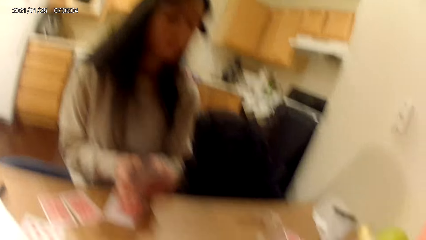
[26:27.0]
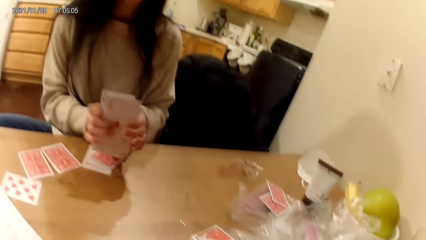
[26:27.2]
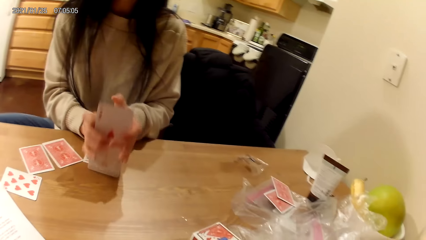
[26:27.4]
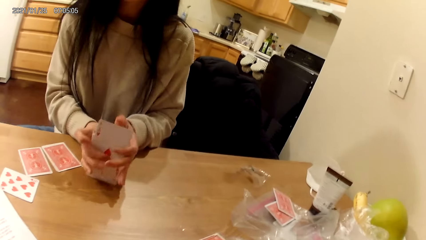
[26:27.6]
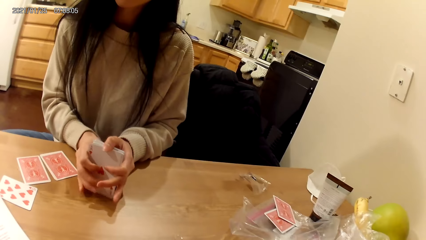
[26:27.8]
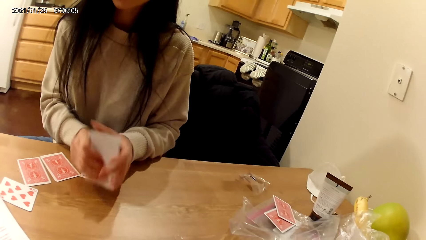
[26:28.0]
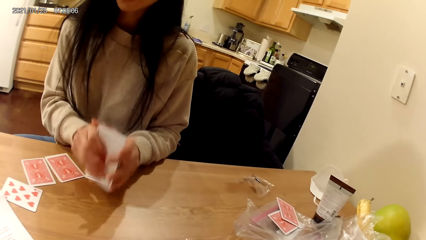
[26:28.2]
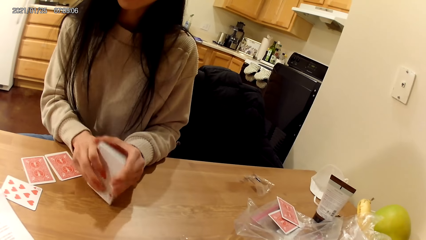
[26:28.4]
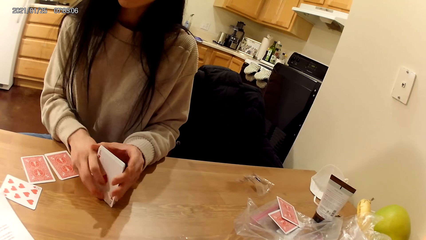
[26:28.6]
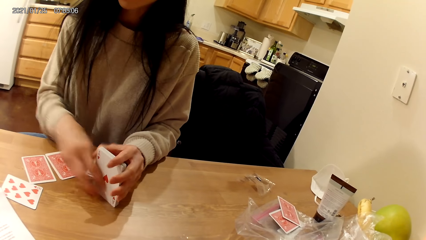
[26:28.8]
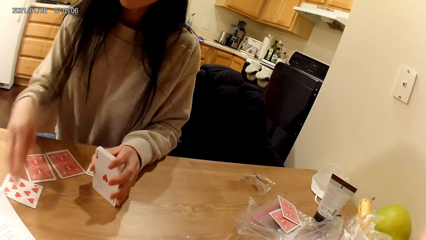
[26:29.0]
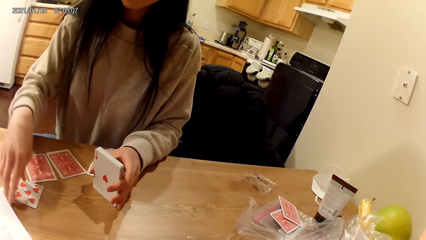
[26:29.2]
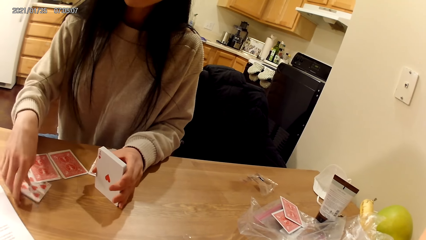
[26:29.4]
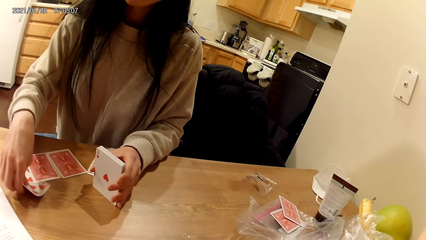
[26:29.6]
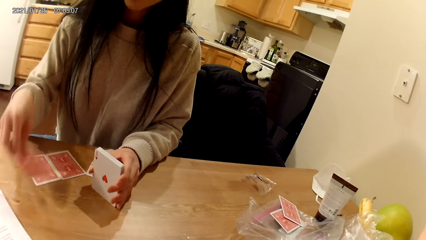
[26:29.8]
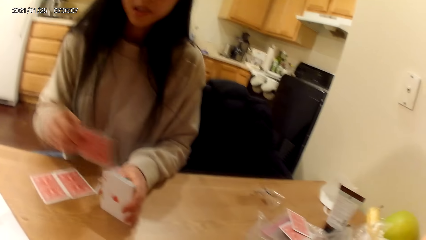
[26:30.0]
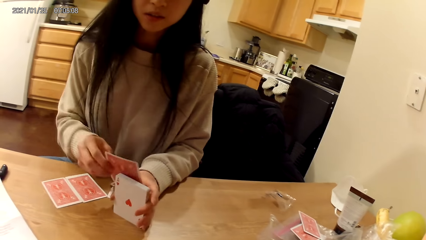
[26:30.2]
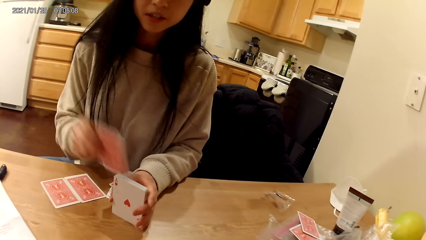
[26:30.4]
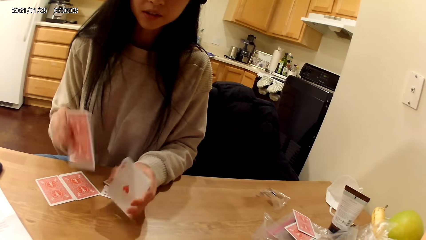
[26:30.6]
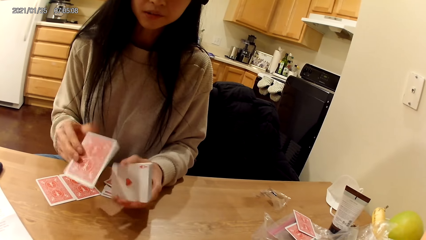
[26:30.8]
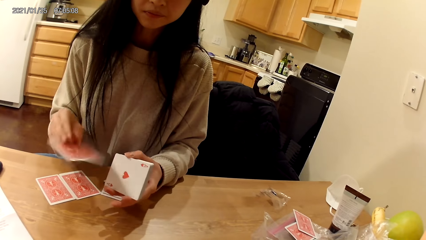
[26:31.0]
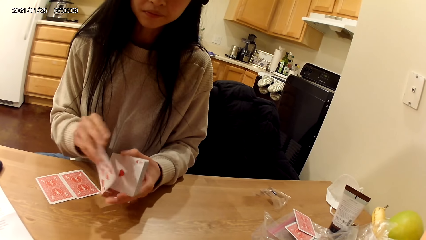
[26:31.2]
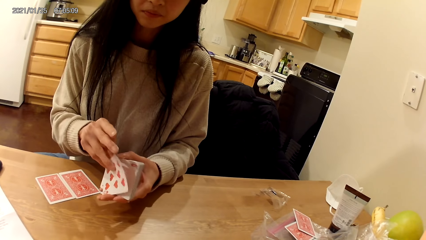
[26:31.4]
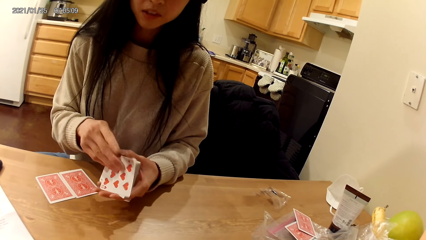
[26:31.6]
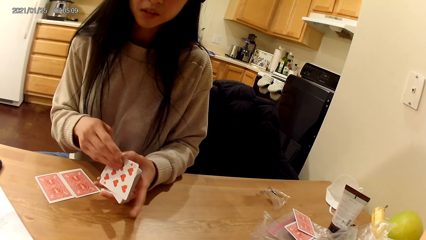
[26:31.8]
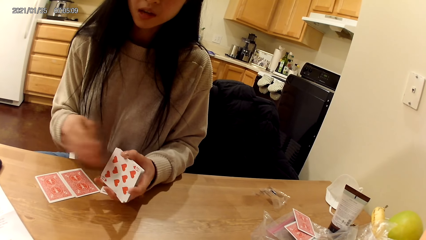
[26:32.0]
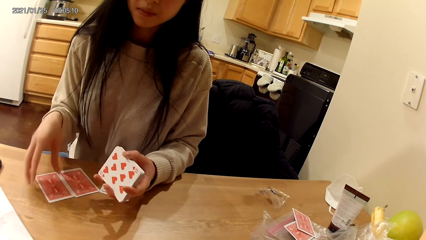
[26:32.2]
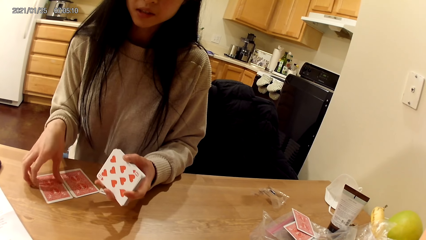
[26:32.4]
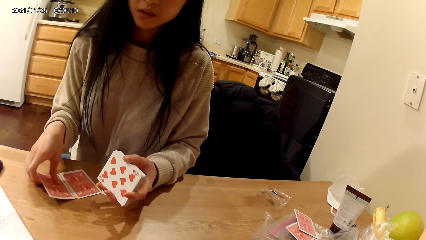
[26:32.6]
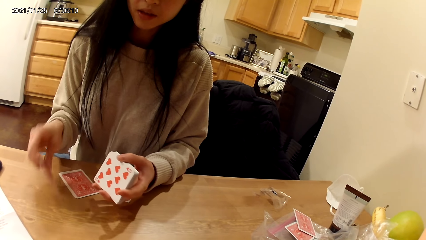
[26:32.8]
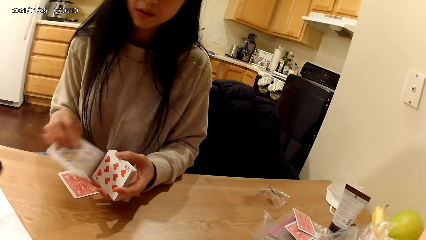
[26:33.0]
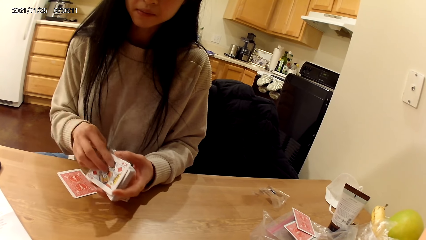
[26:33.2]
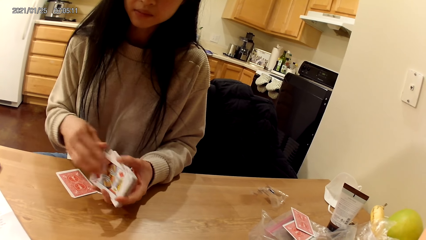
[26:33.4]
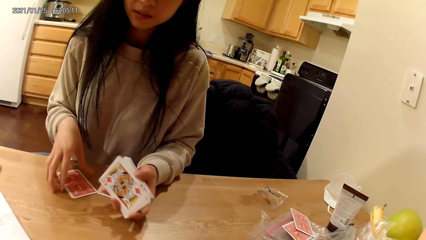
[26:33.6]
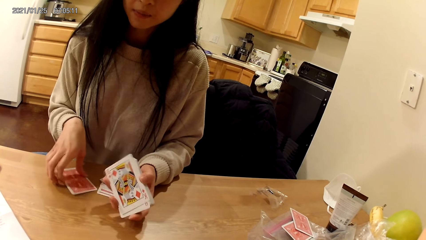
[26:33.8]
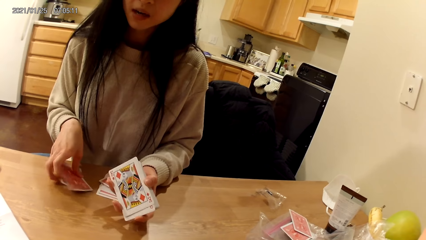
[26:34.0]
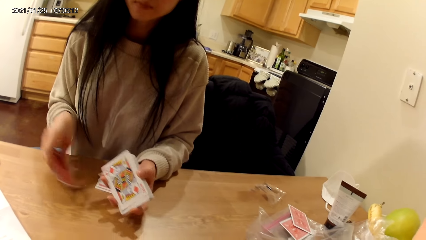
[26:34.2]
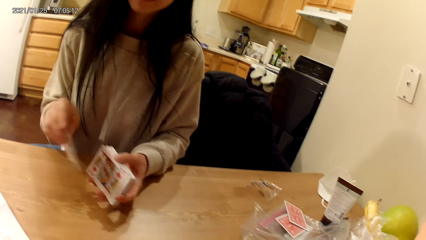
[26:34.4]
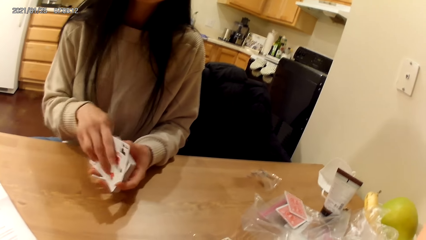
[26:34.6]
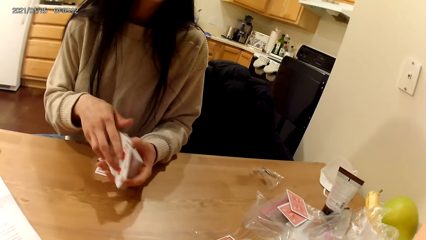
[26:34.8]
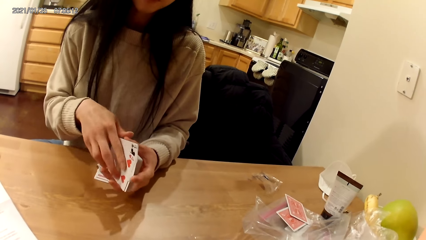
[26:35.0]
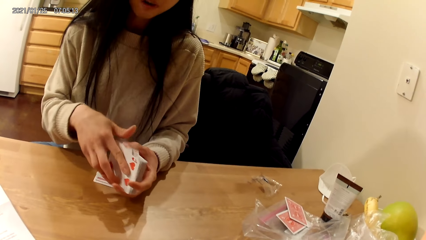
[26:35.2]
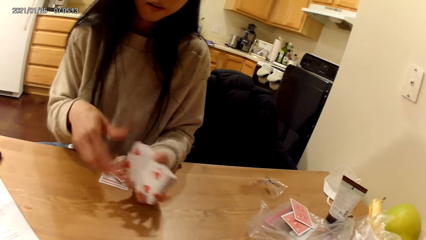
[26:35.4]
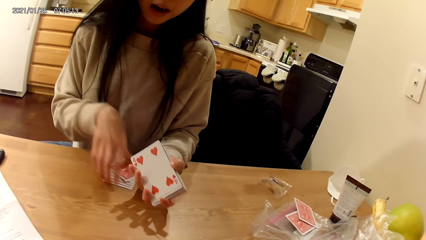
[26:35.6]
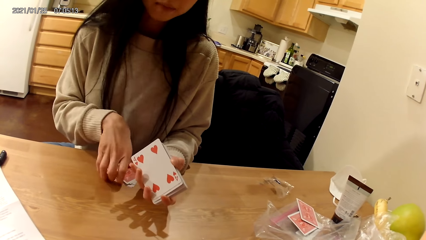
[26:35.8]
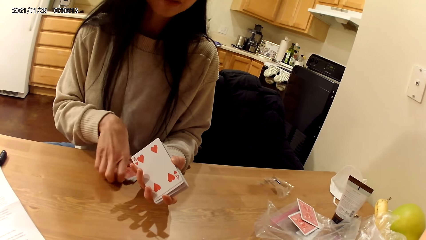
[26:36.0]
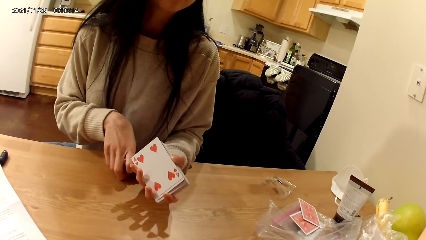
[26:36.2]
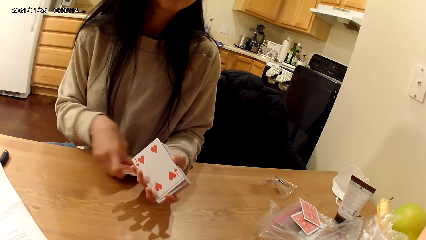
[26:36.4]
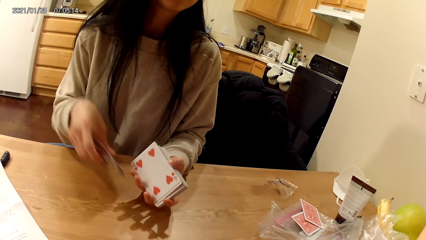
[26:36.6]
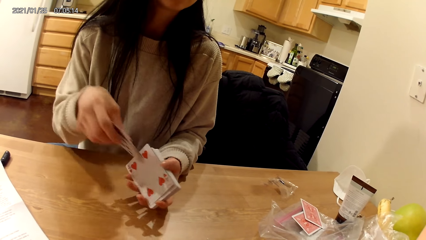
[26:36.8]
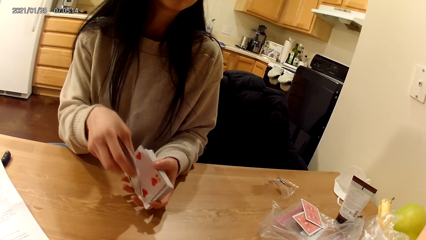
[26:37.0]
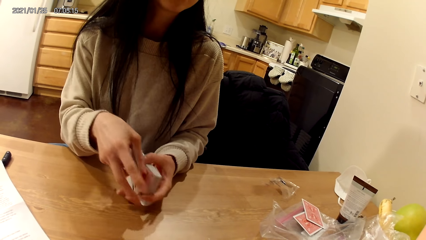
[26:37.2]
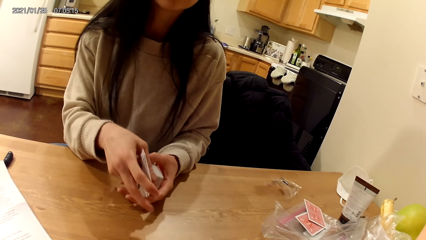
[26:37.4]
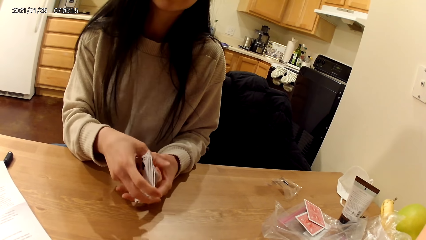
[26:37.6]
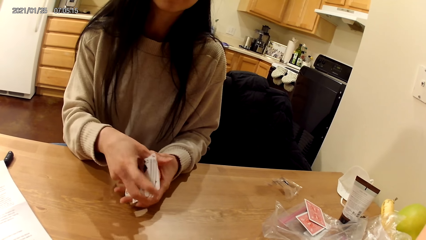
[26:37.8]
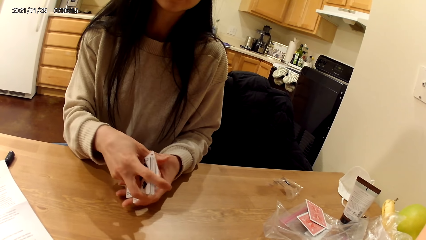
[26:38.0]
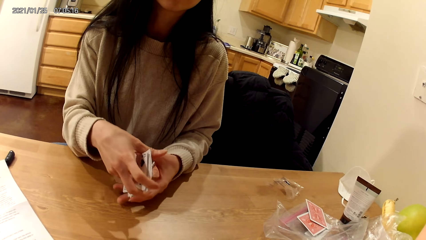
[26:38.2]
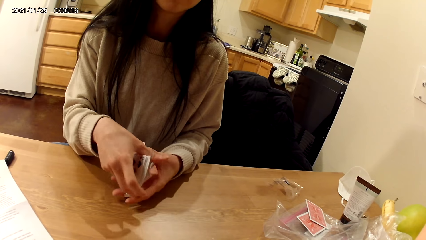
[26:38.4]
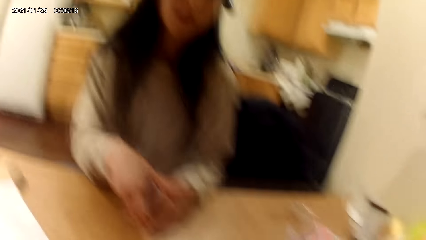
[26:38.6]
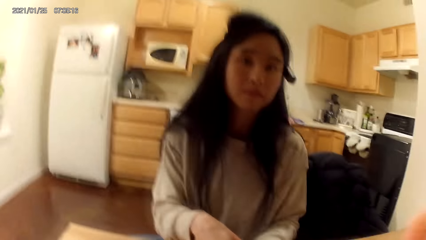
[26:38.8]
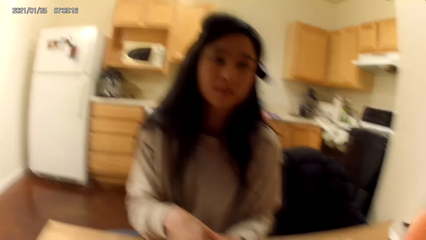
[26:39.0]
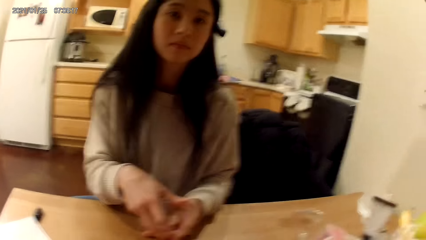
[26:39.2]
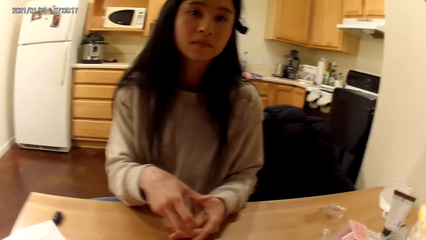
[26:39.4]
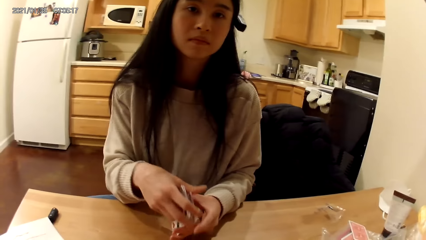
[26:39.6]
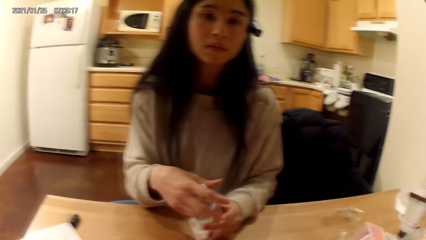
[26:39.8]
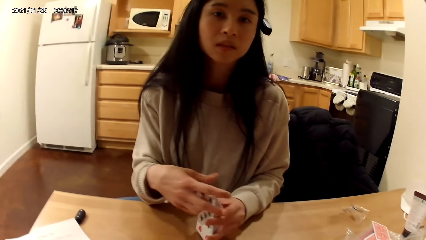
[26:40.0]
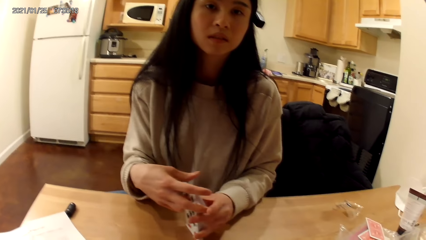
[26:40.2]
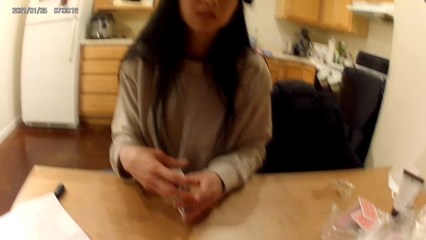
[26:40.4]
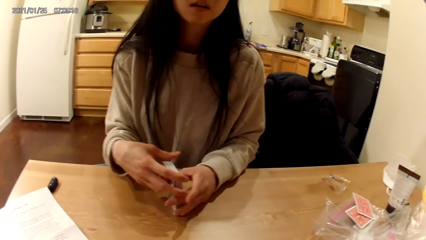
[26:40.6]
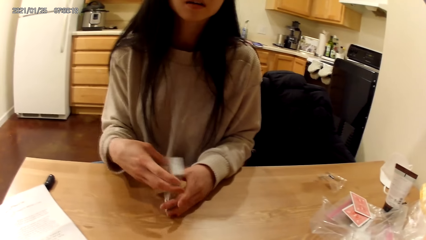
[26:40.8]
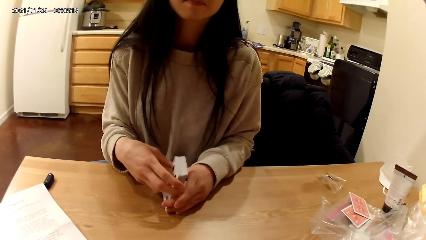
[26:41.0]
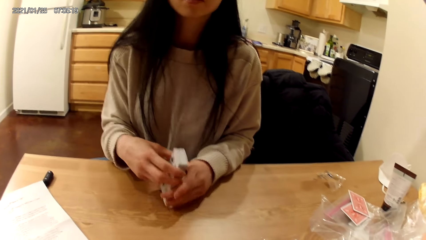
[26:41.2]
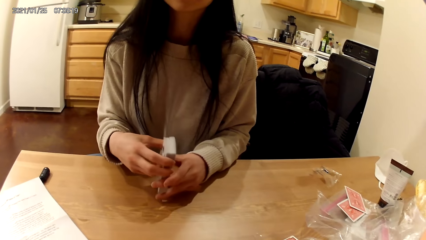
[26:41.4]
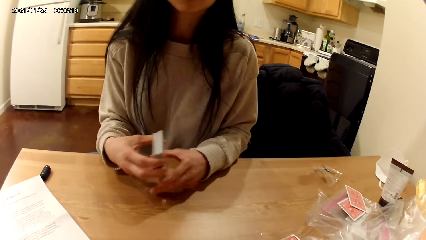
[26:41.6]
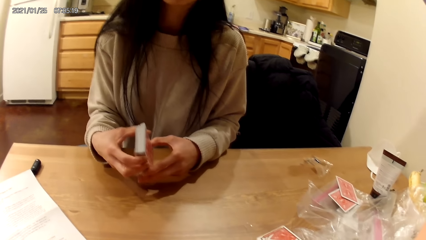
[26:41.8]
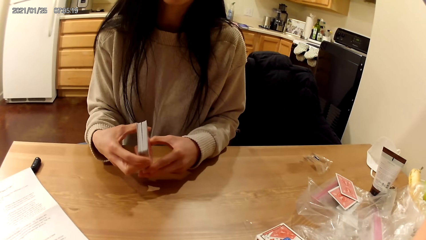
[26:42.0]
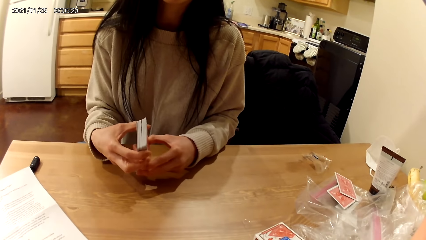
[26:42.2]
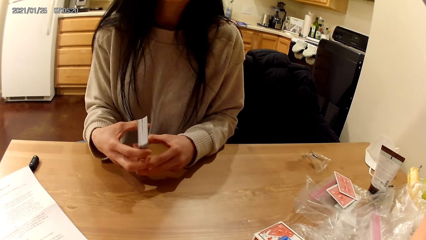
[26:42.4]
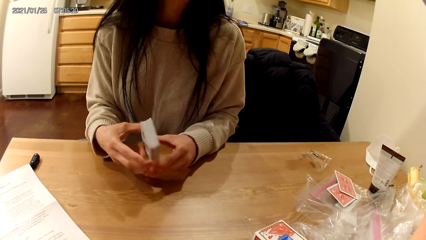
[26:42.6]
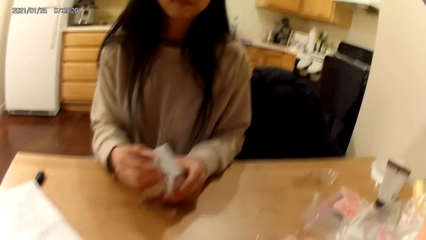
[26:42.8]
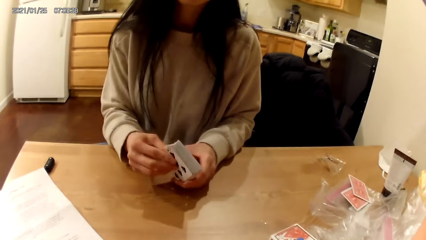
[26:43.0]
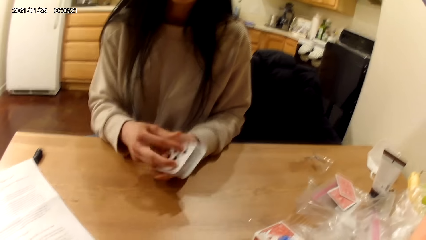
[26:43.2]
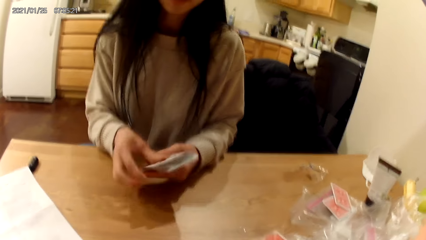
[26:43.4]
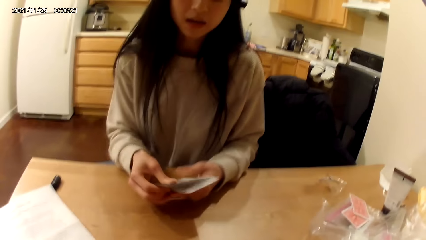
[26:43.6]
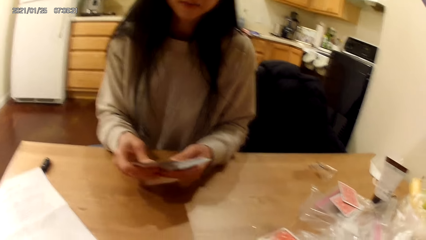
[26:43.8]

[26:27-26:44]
The woman holds playing cards on a table with her hands. She picks playing cards on the table with a hand. She picks playing cards on the table with her hands. She puts the playing cards together. She holds the playing cards on the table with her hands.
